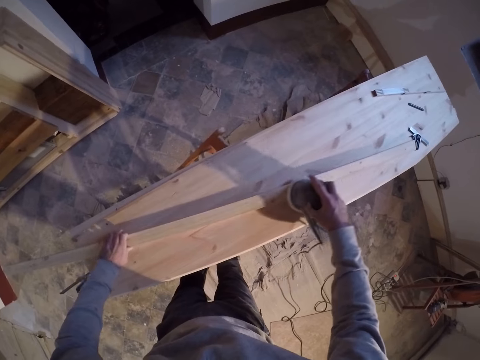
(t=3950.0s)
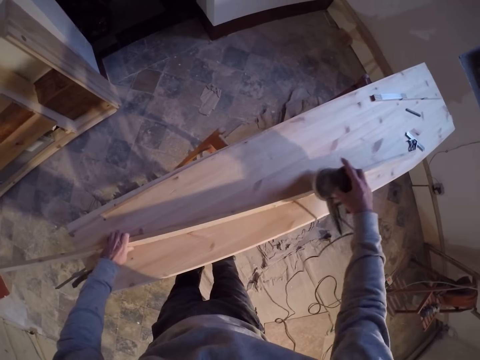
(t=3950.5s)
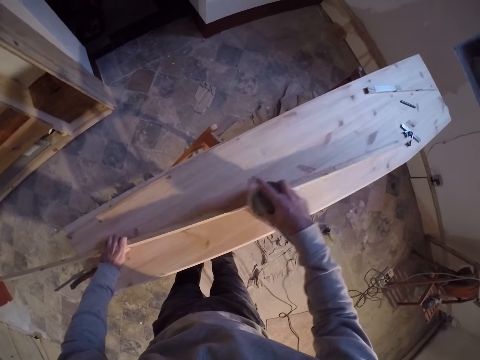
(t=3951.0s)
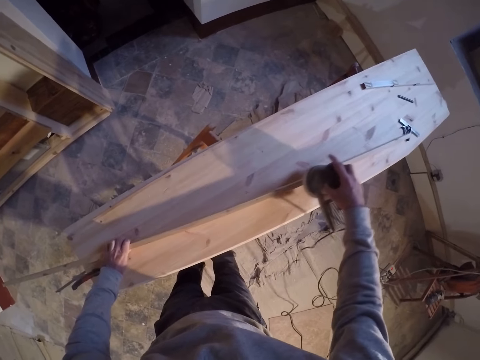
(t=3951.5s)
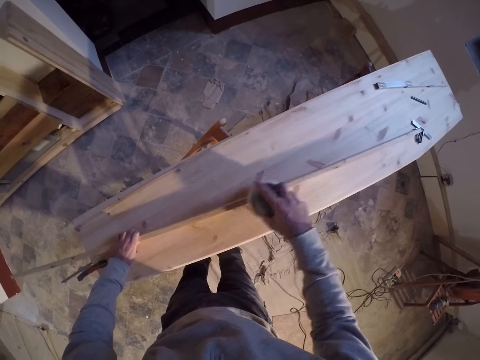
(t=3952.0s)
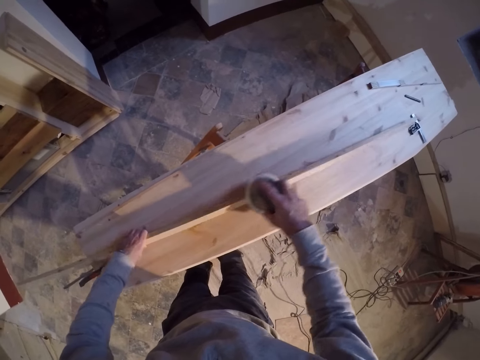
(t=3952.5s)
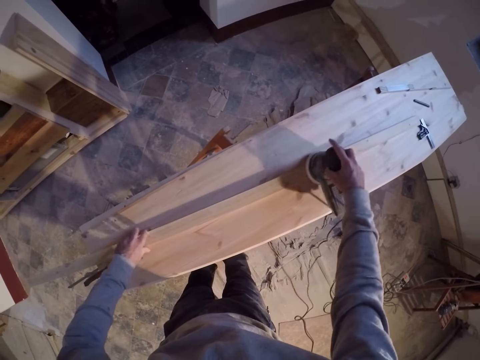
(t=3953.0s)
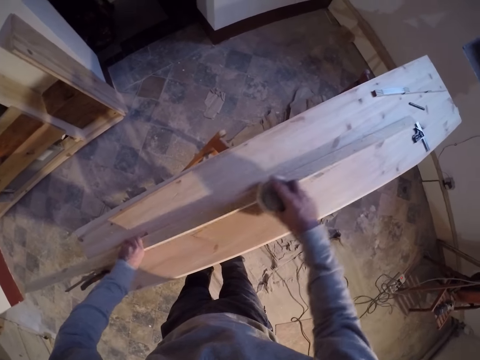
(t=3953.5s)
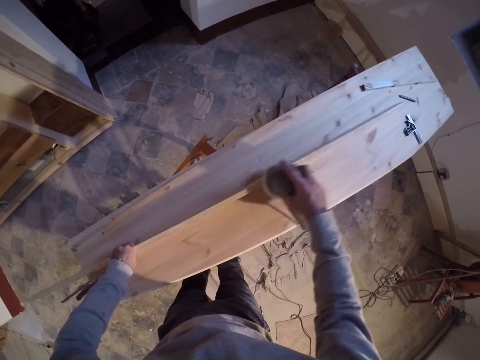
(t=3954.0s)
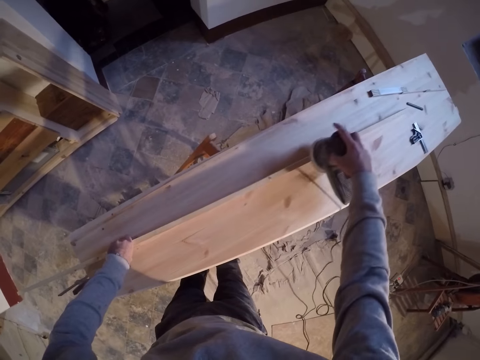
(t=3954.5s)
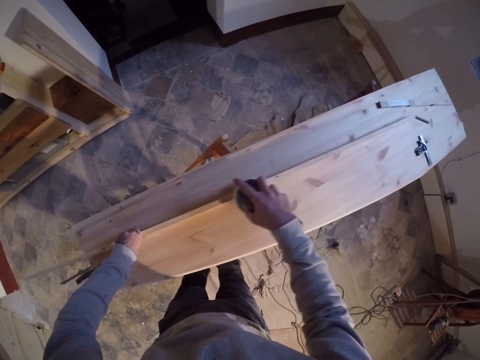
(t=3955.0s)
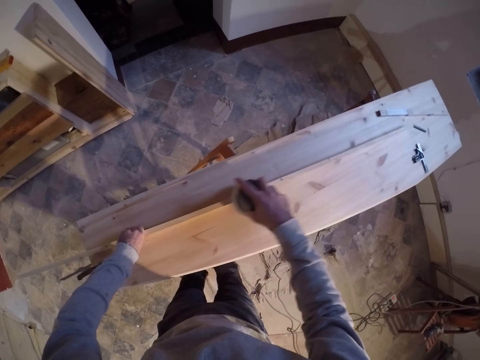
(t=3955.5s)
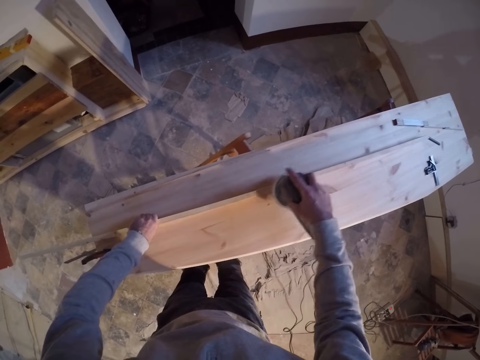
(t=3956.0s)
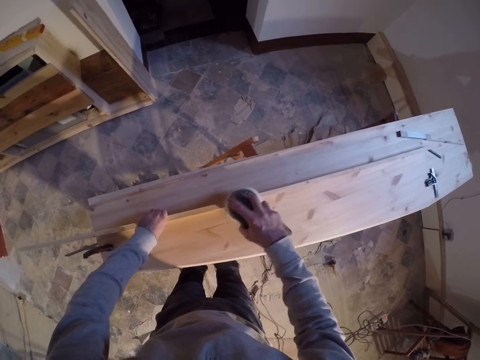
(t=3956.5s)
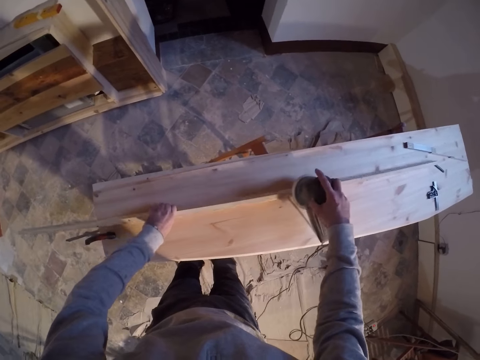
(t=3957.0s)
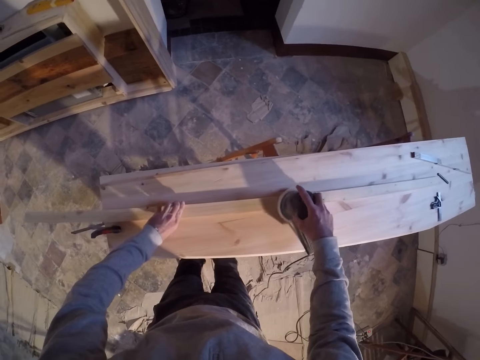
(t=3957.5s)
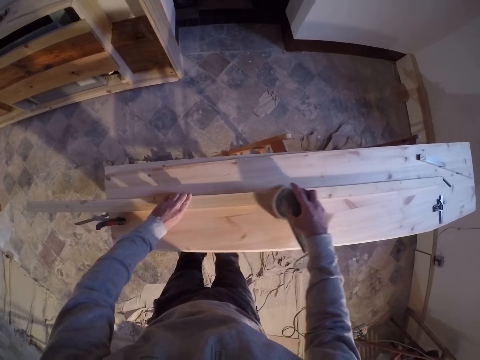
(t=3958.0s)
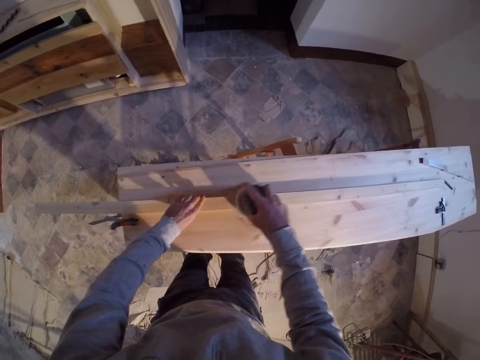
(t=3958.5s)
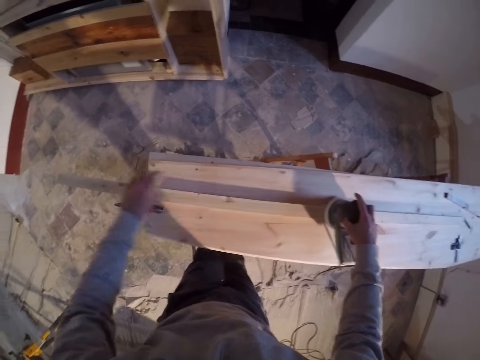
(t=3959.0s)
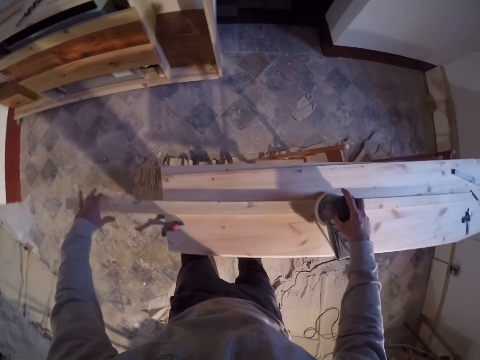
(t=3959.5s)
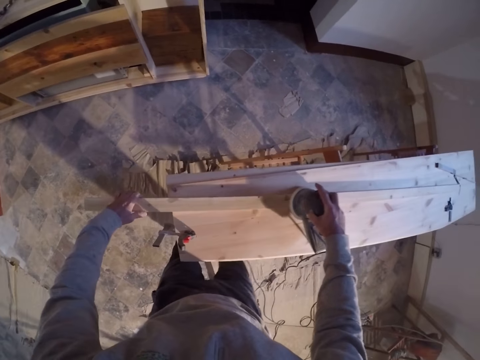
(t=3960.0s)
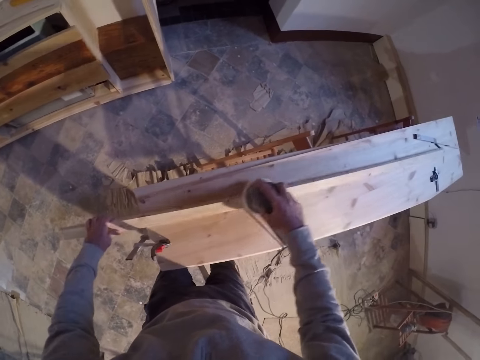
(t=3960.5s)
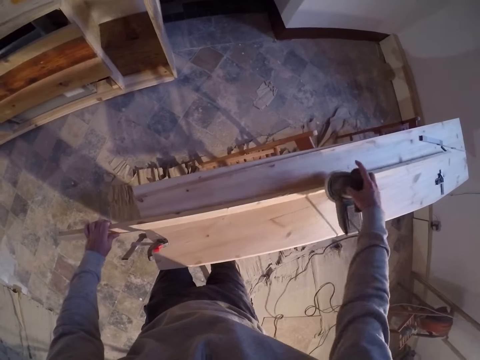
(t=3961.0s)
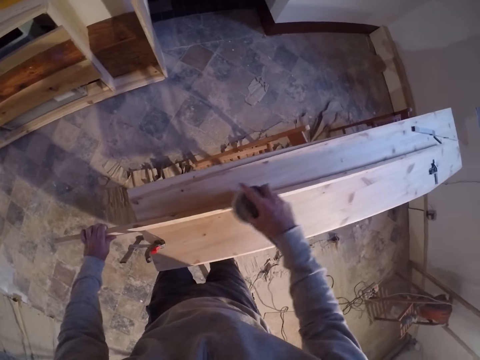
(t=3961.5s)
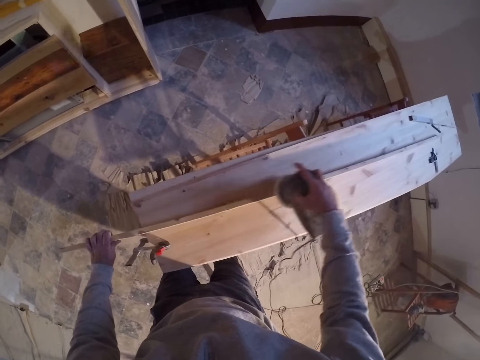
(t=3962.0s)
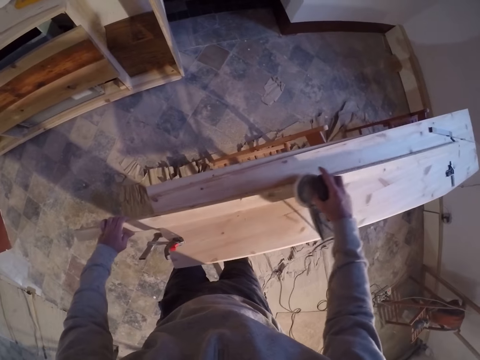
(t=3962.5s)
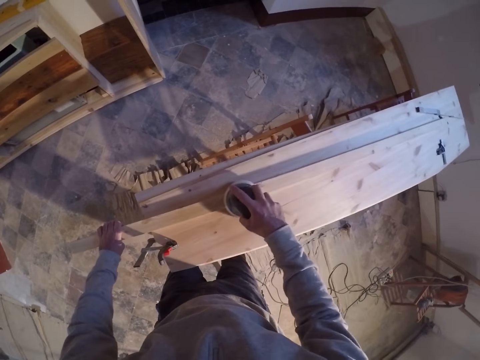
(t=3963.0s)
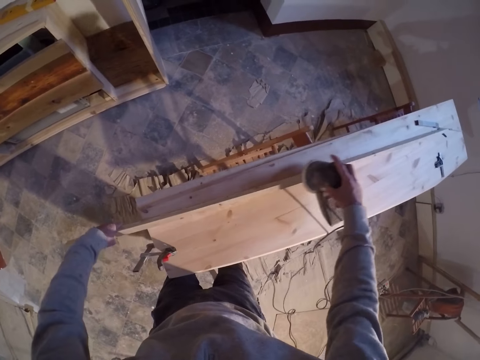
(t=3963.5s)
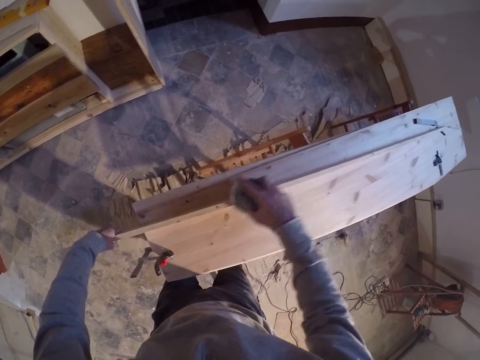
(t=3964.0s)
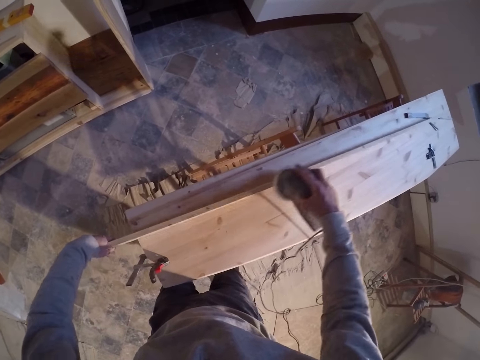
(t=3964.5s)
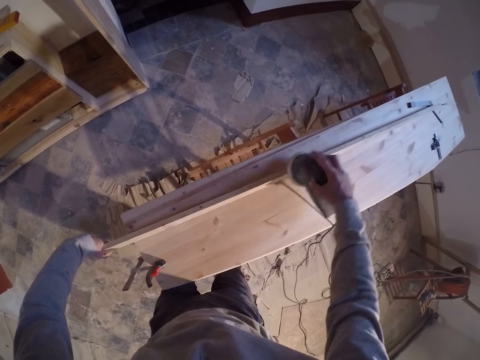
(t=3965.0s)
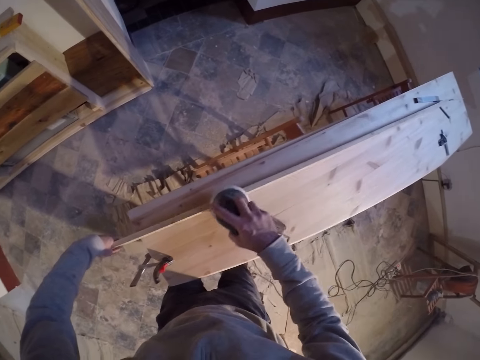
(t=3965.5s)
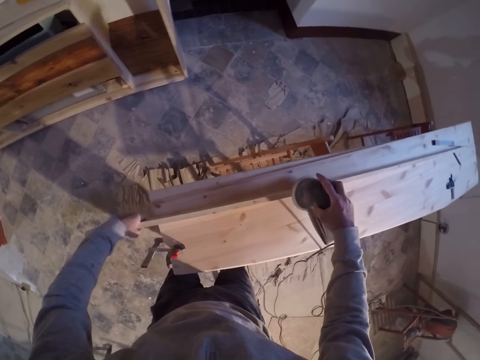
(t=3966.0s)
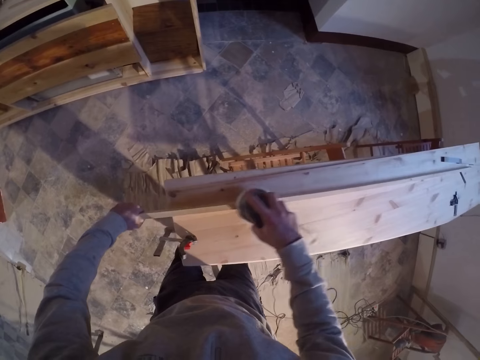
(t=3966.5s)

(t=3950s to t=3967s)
The camera wearer turns the wood. They smoothen the wood with a sander. They turn the wood. They smoothen the wood with the sander. They turn the wood. They smoothen the wood with the sander. They turn the wood. They smoothen the wood with the sander. They turn the wood. They smoothen the wood with the sander.

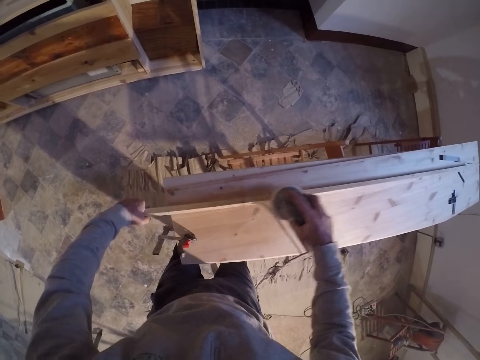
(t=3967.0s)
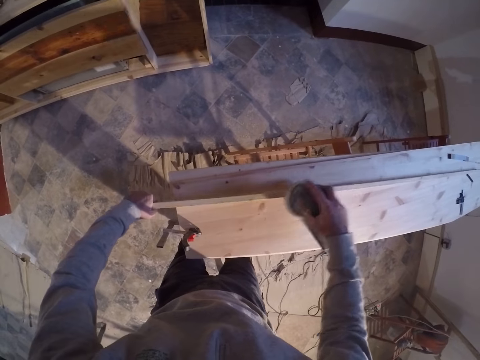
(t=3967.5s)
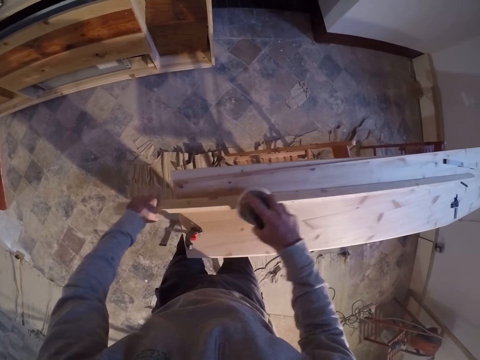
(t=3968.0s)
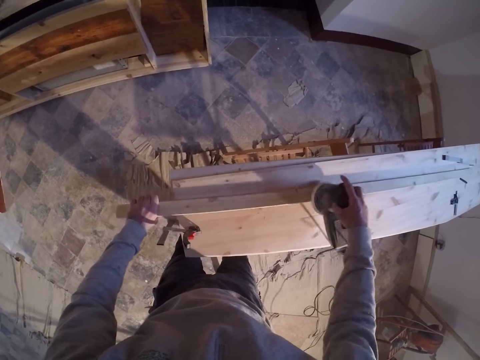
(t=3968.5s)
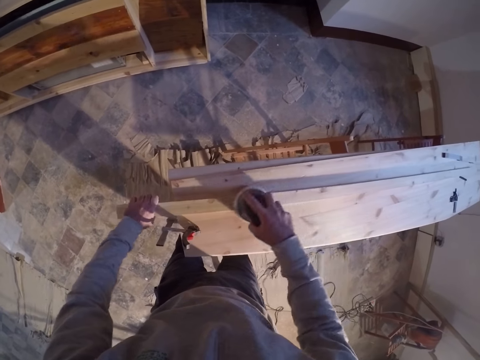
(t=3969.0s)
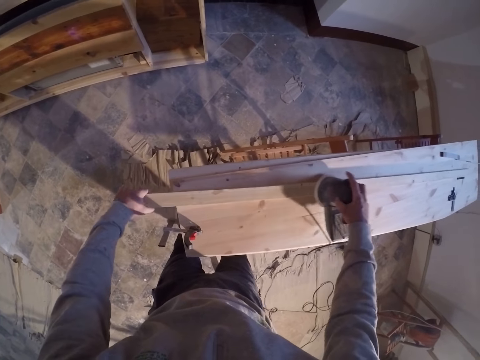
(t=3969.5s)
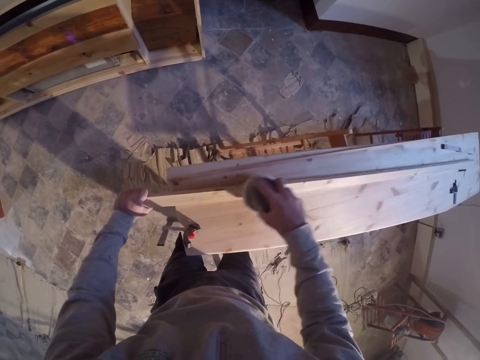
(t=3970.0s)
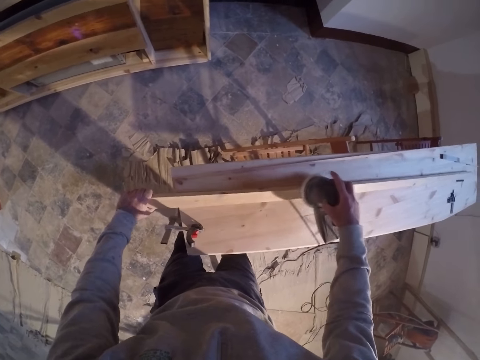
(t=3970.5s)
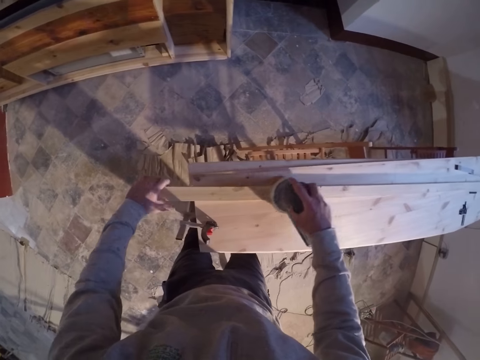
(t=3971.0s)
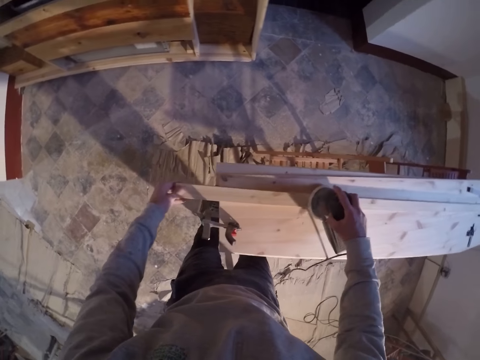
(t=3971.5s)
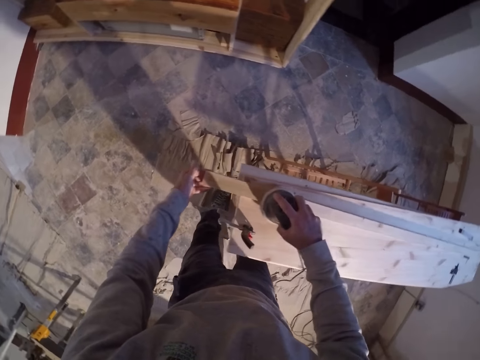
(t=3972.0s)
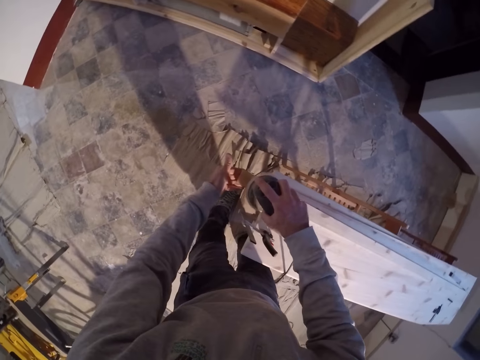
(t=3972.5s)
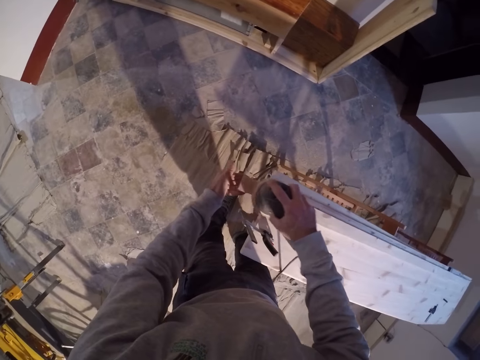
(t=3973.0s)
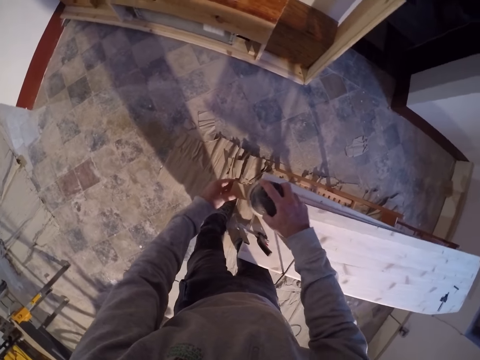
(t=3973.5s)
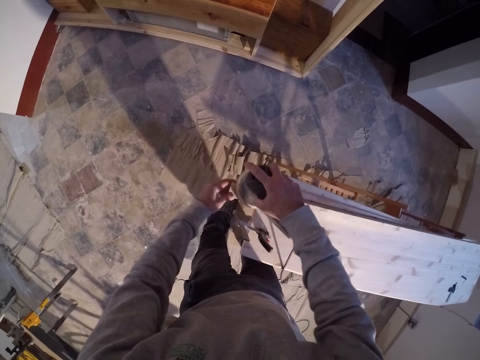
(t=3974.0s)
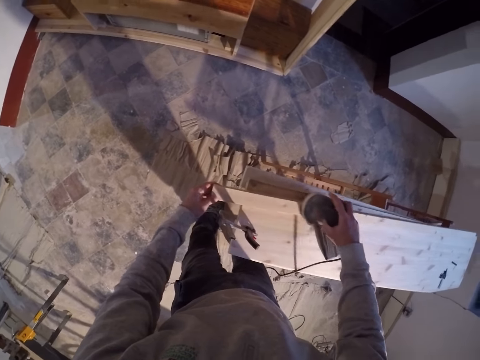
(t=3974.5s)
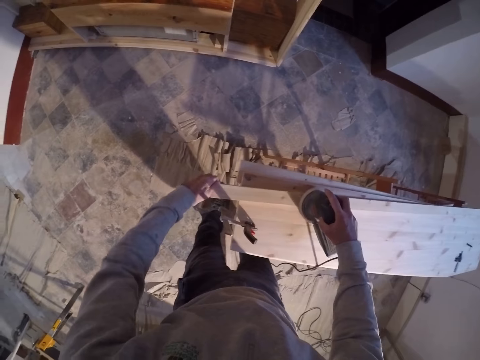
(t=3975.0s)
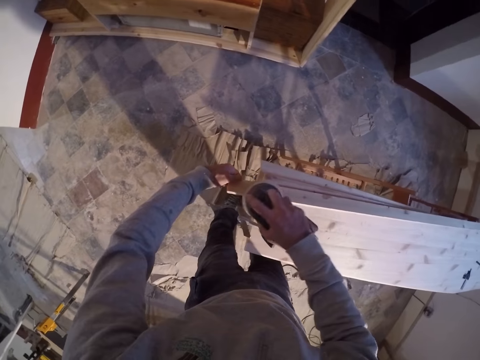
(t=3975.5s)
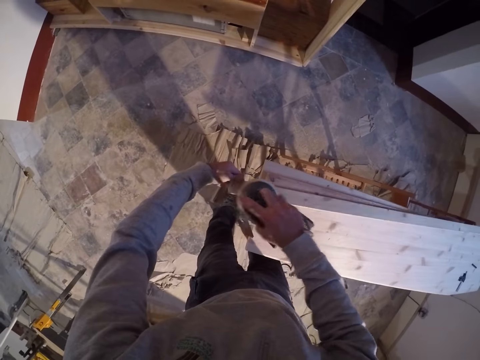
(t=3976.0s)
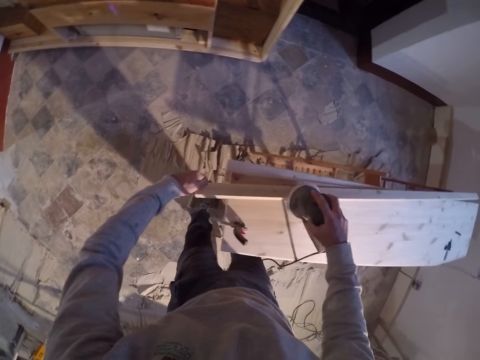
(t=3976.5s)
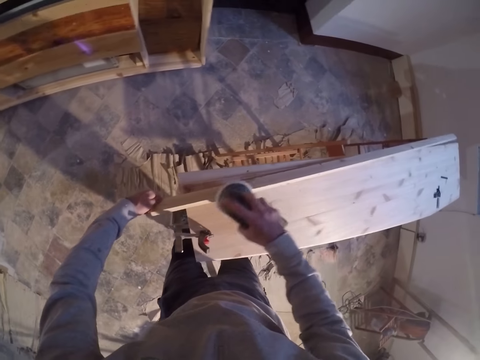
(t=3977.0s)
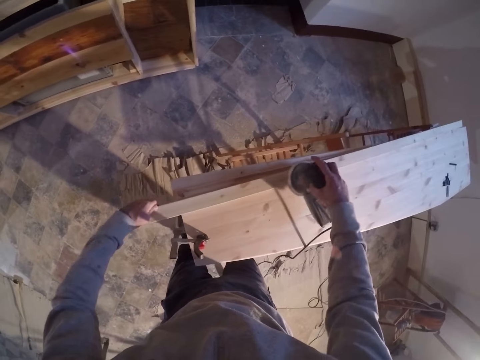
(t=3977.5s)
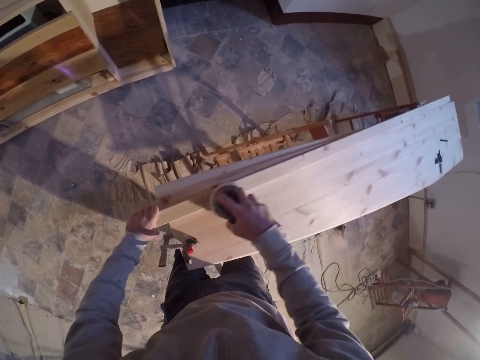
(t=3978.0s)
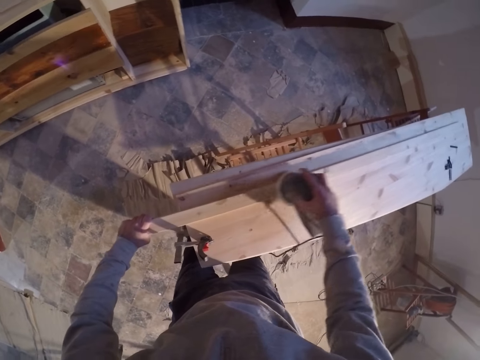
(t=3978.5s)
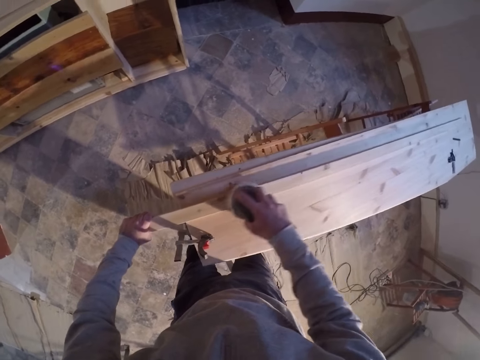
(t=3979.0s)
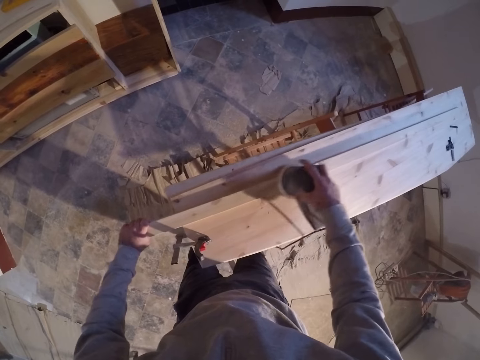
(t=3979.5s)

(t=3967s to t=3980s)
The camera wearer turns the wood. They smoothen the wood with a sander.
